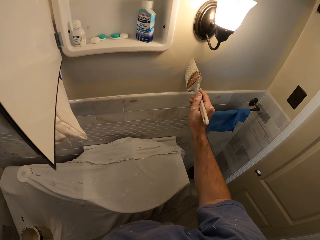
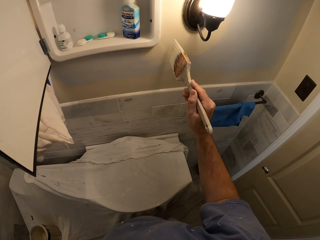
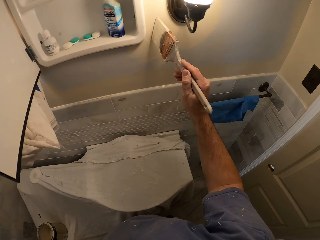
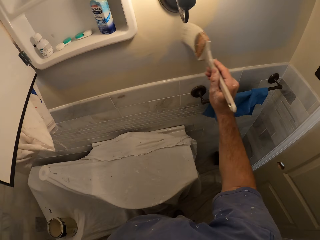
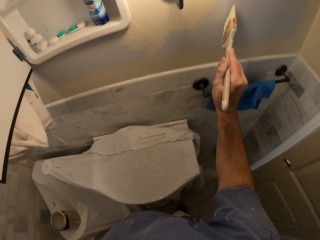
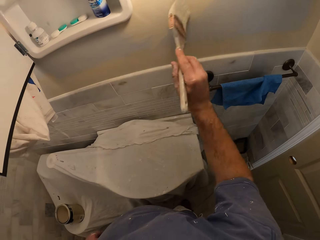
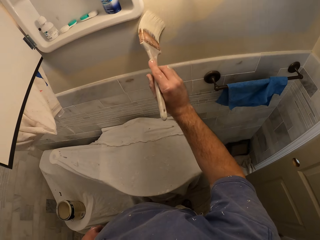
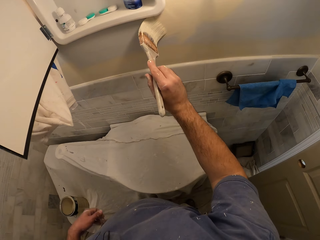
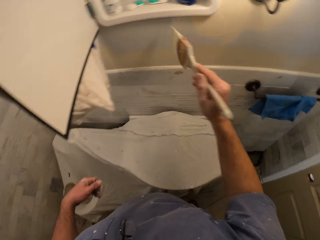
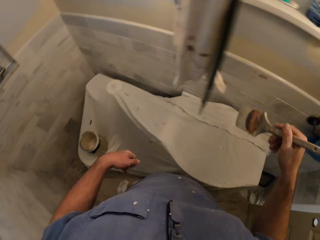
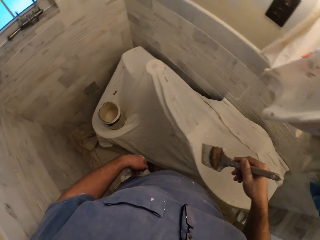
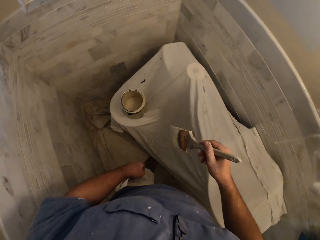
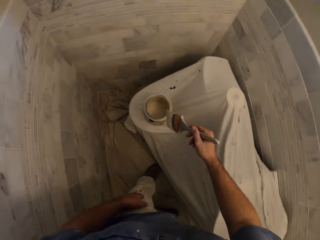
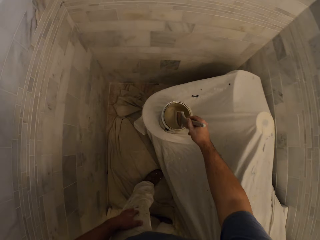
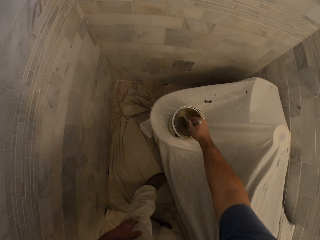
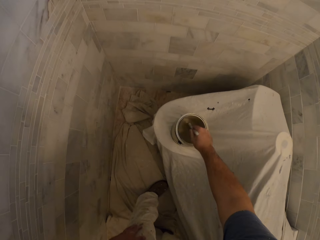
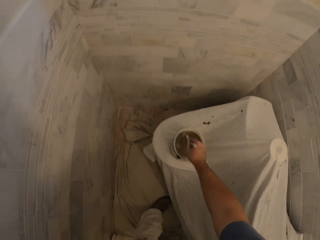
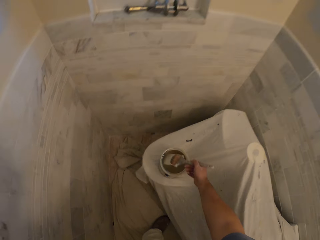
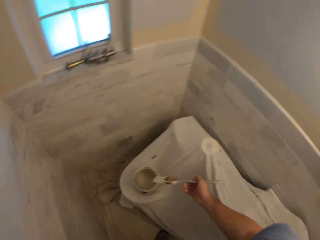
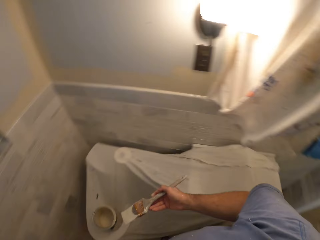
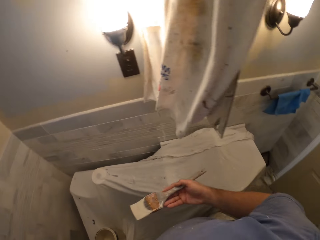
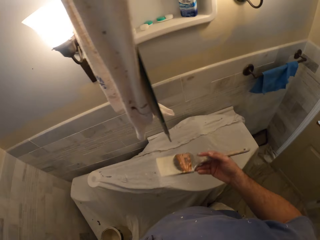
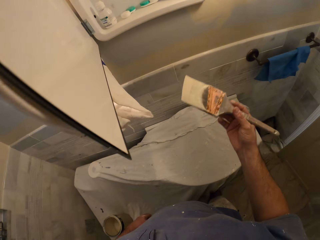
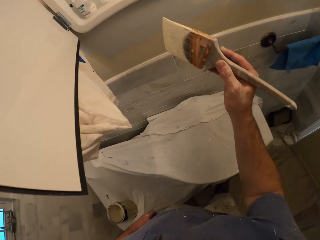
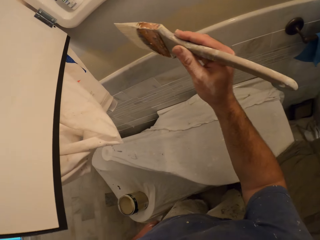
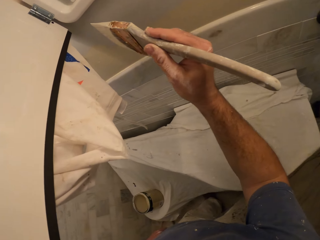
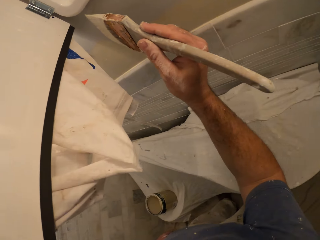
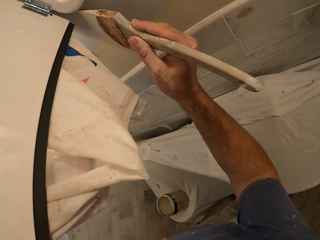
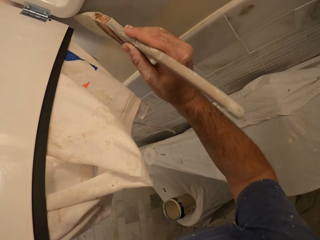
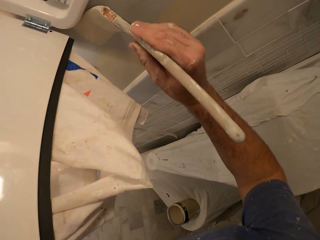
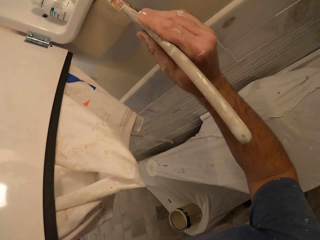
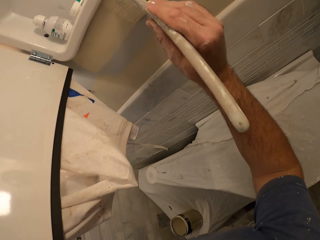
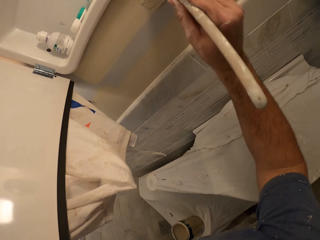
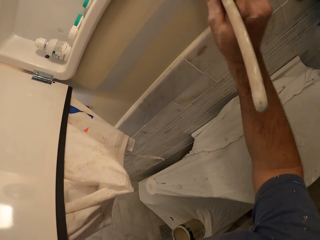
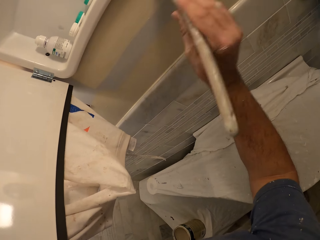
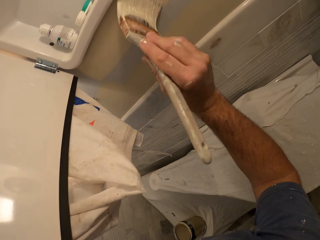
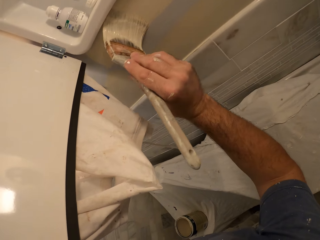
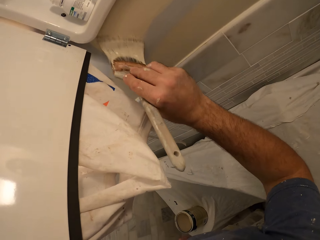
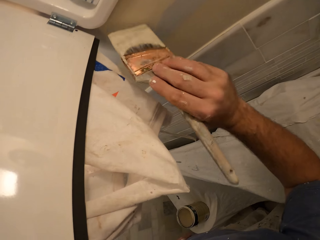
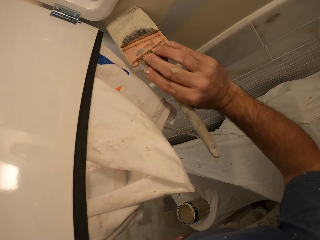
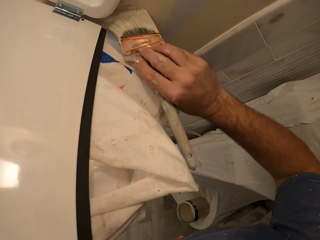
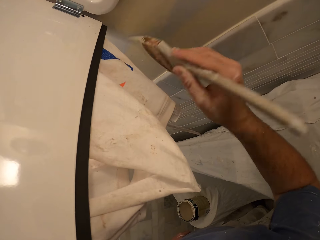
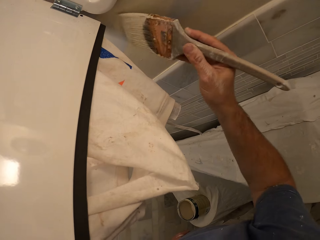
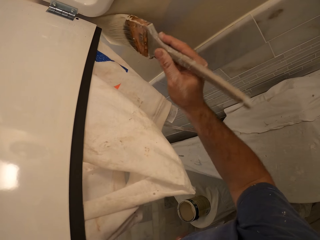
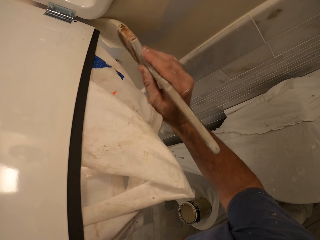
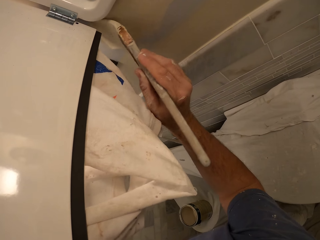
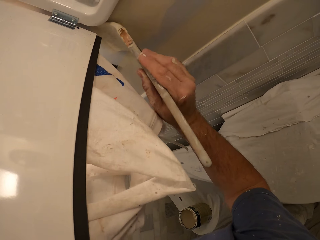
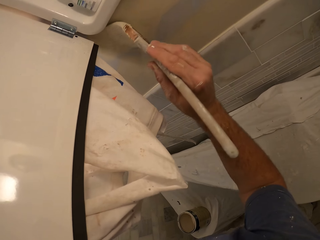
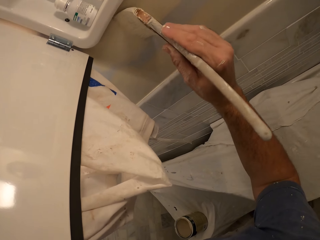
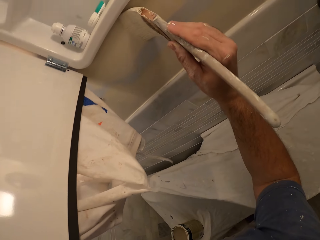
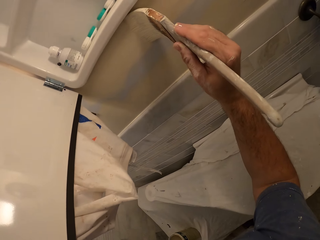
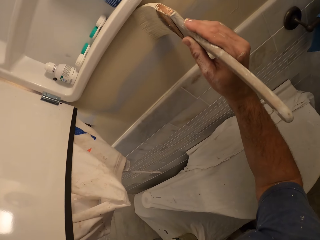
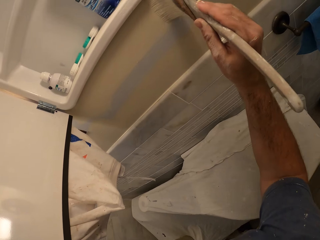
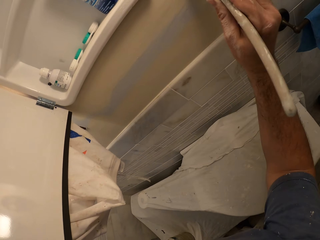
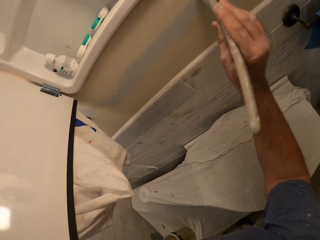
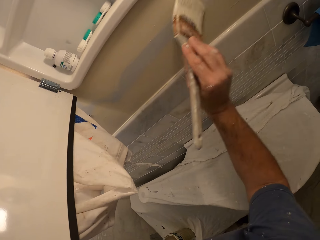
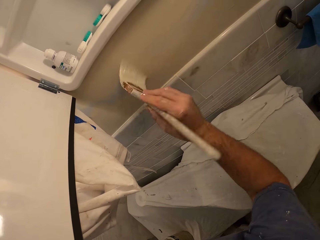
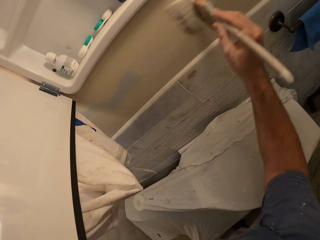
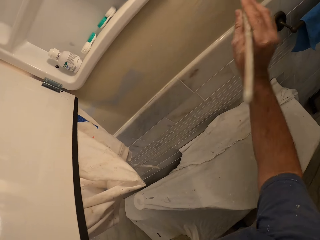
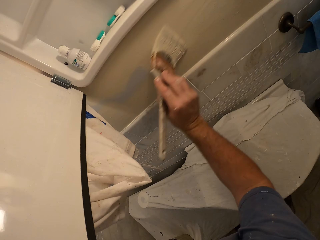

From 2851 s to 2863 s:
The camera wearer removes the paint brush from the wall. He inserts the paint brush into the paint container. He removes the paint brush from the paint container. He paints around the wall mounted cabinet with the paint brush.

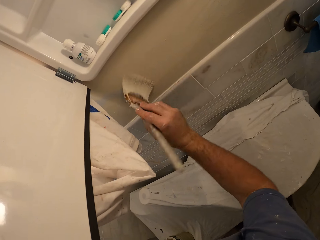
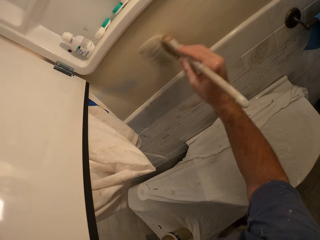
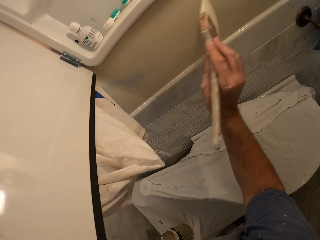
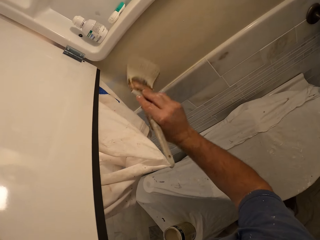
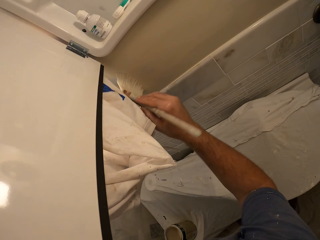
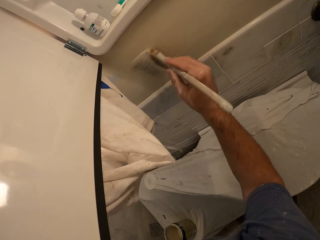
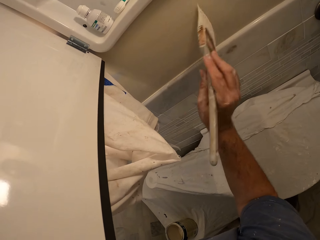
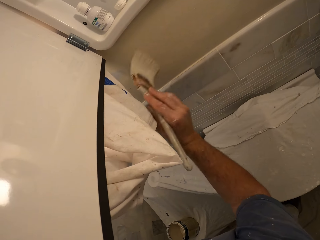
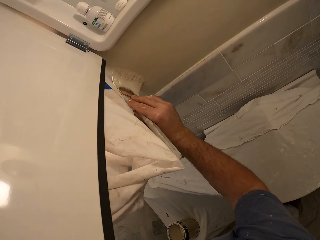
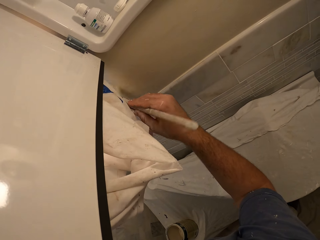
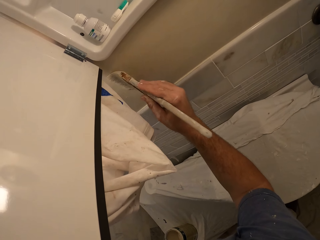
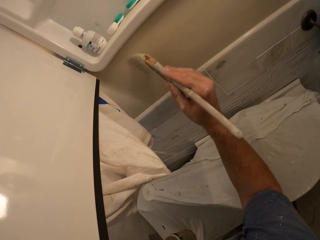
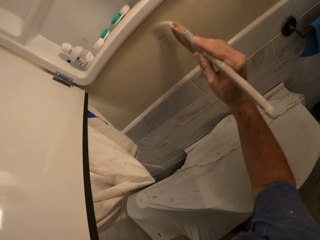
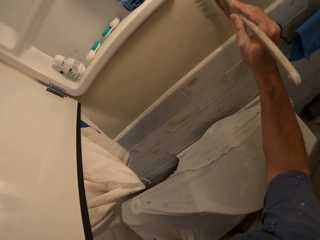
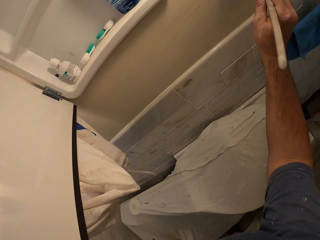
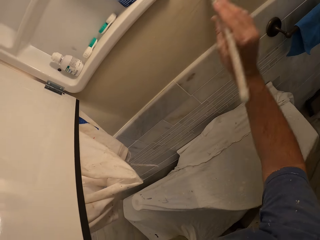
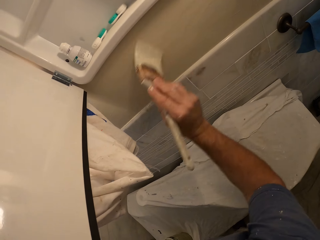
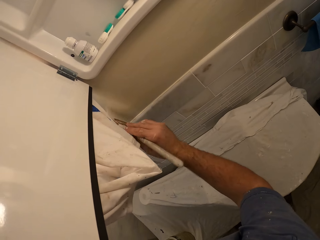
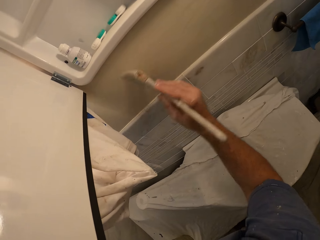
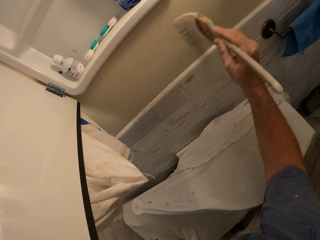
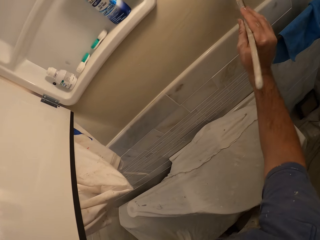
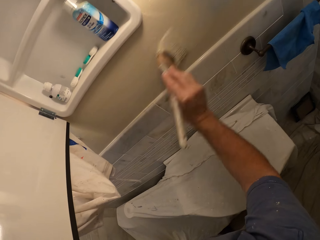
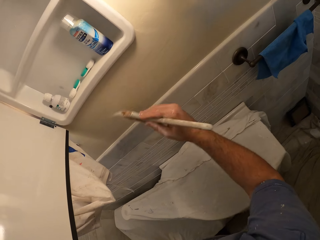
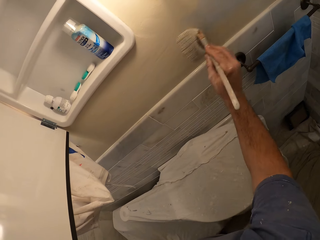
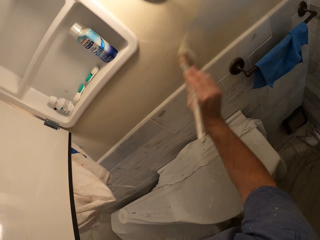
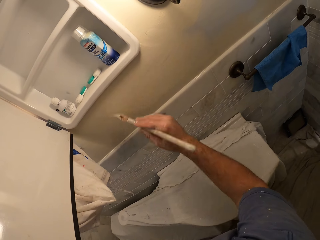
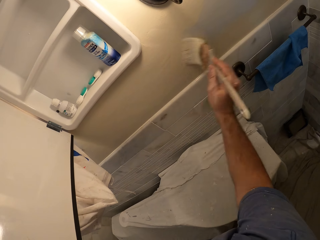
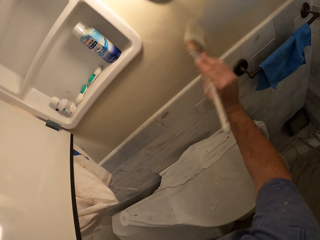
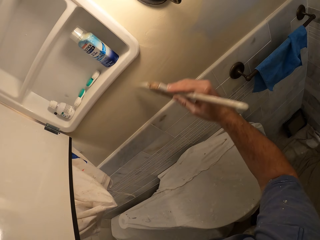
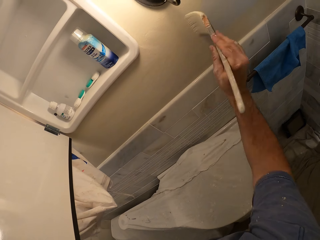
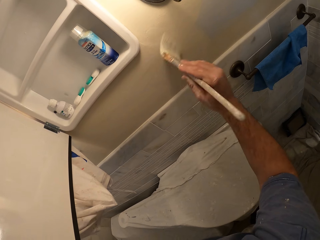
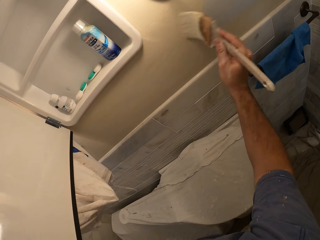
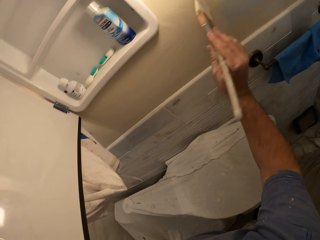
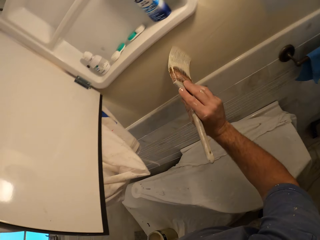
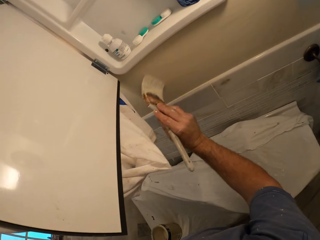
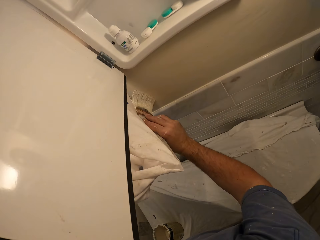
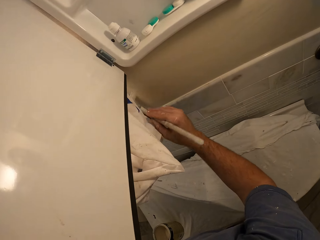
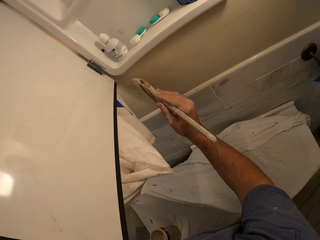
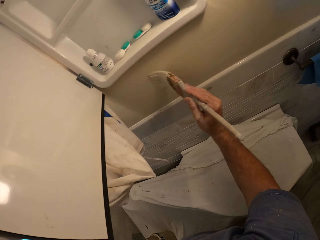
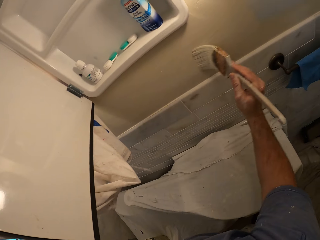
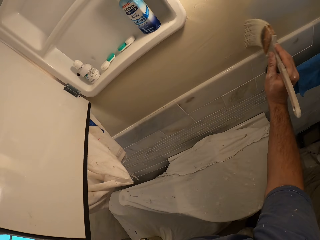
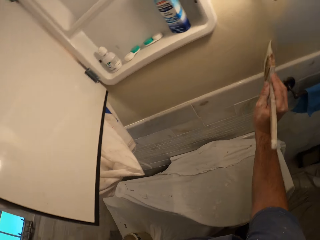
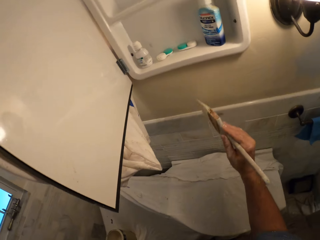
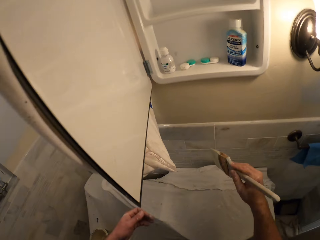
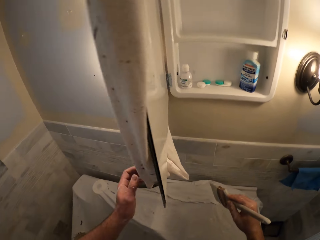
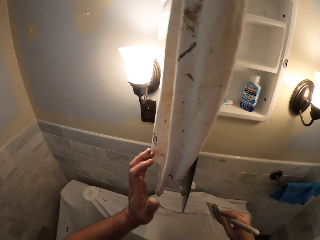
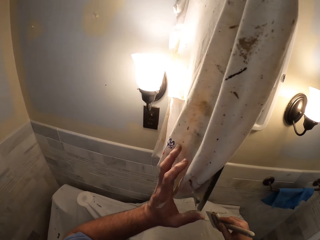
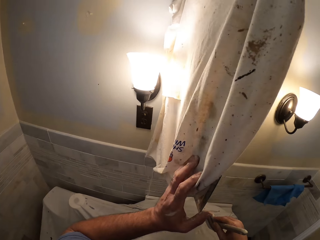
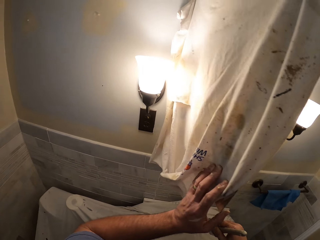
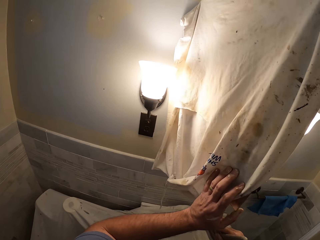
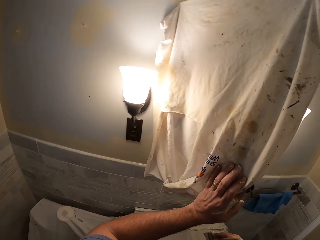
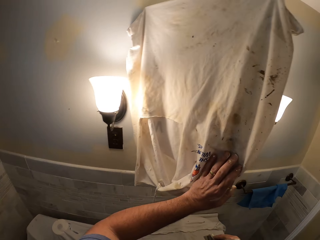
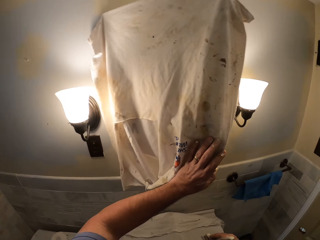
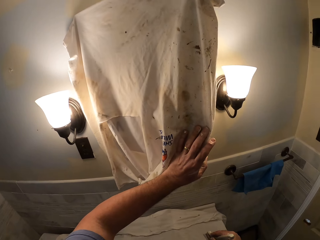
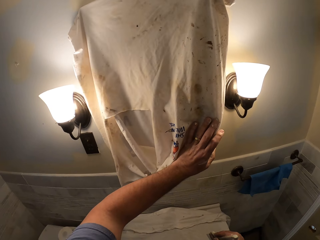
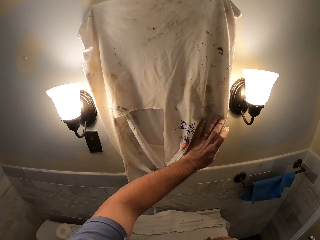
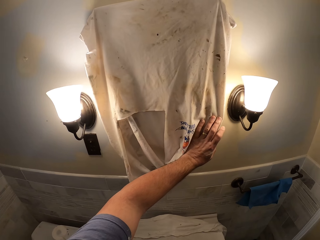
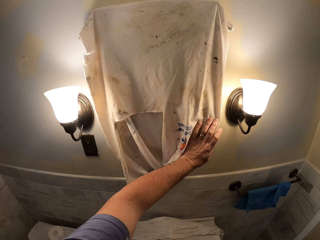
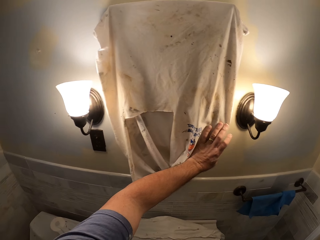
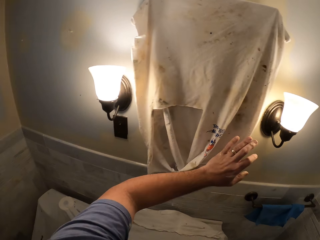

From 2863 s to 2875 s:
The camera wearer removes the paint brush from the wall. He stops painting. He closes the wall mounted cabinet door with his left hand.
